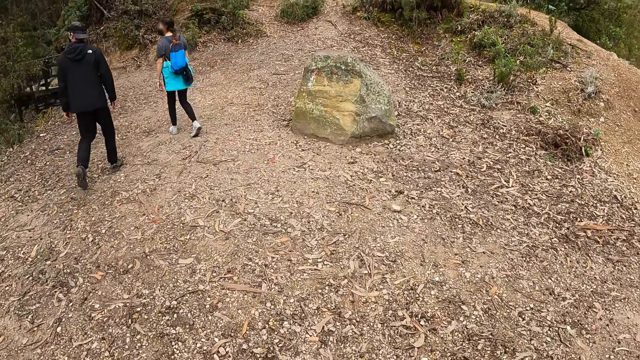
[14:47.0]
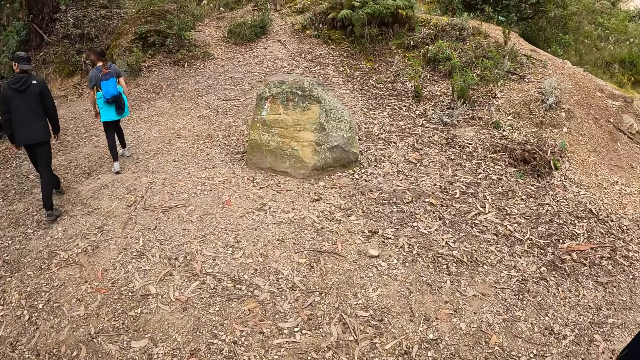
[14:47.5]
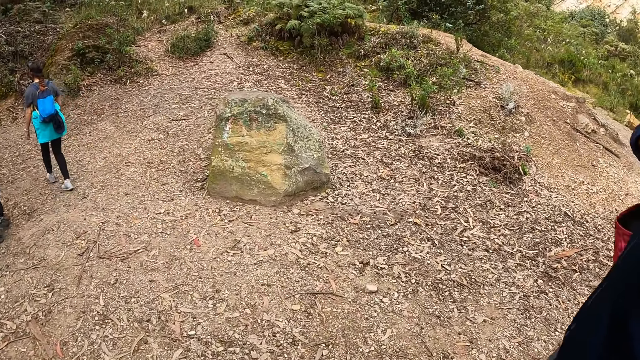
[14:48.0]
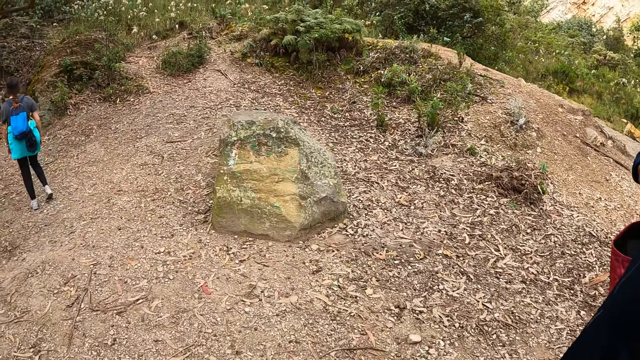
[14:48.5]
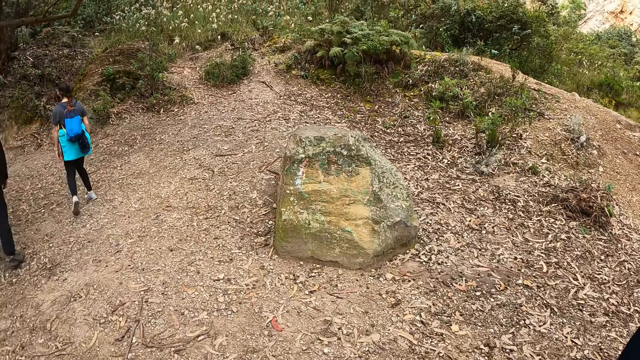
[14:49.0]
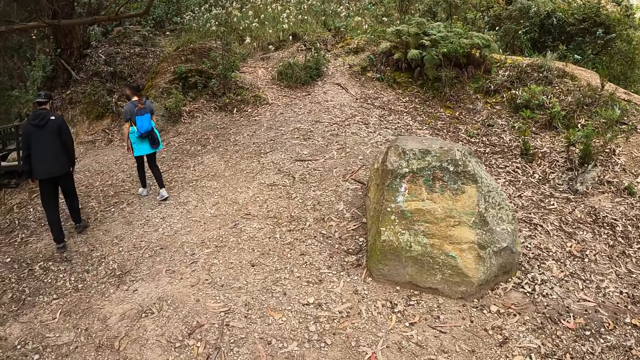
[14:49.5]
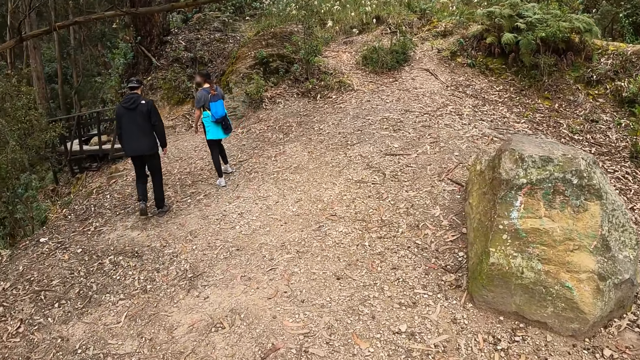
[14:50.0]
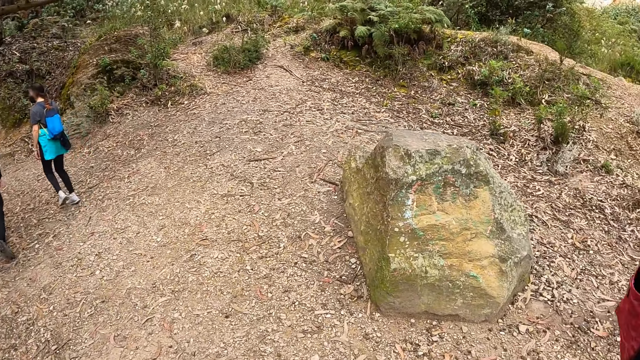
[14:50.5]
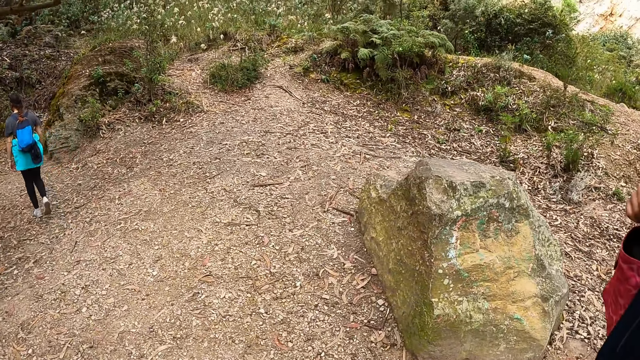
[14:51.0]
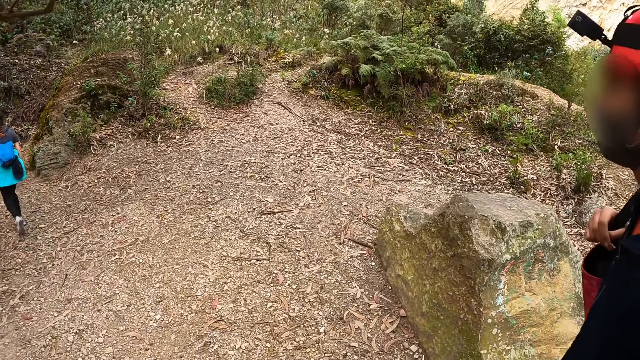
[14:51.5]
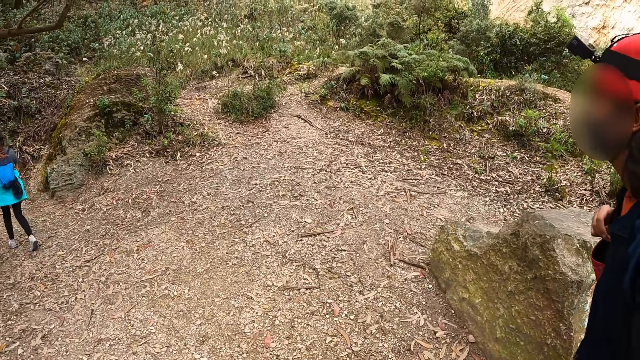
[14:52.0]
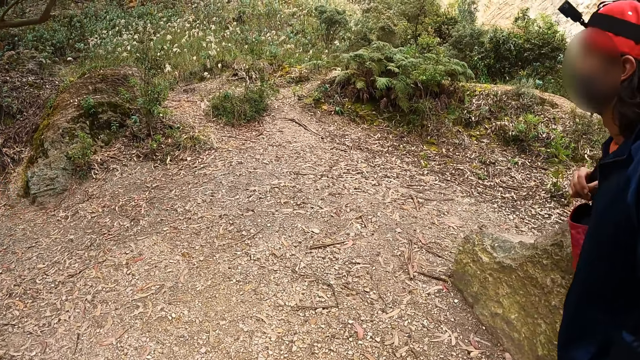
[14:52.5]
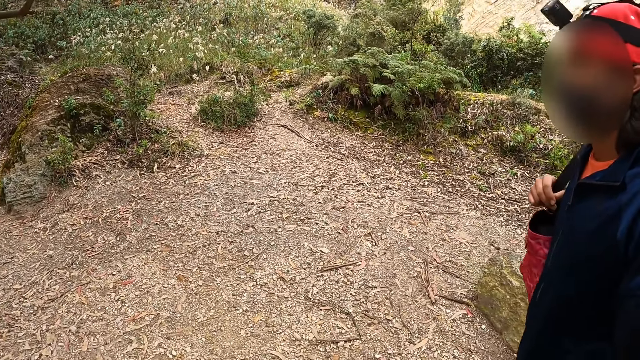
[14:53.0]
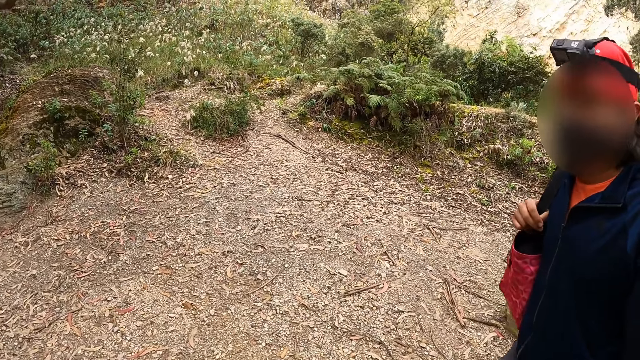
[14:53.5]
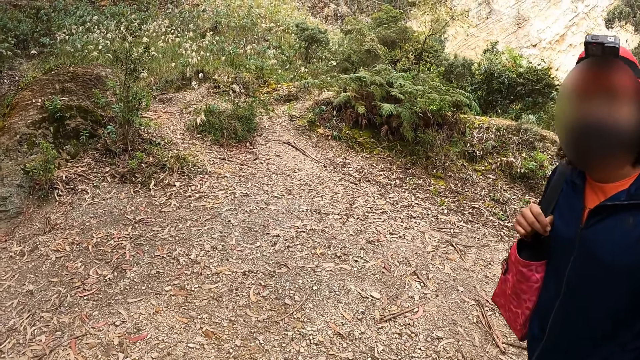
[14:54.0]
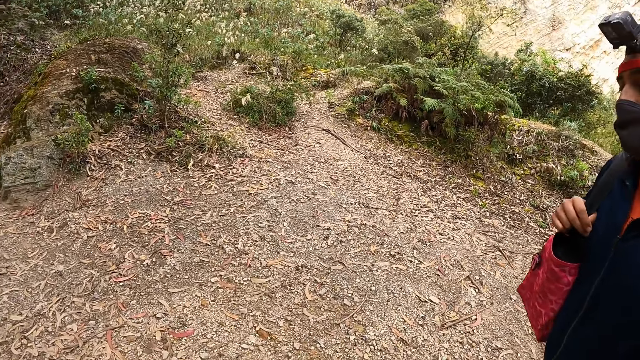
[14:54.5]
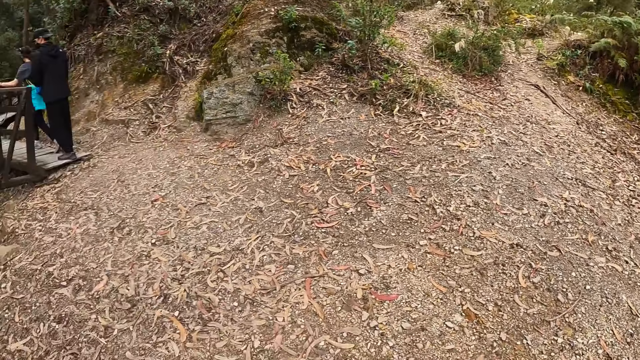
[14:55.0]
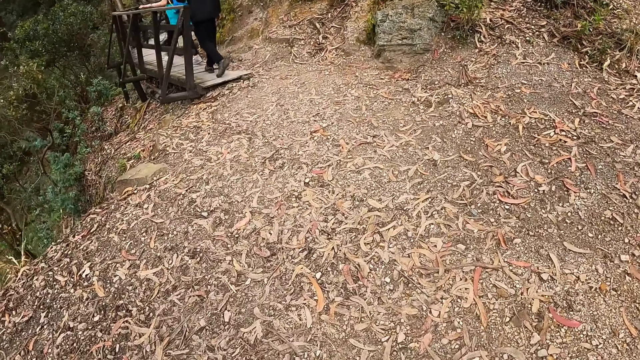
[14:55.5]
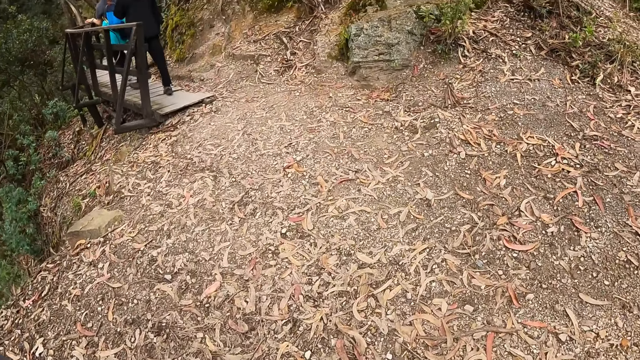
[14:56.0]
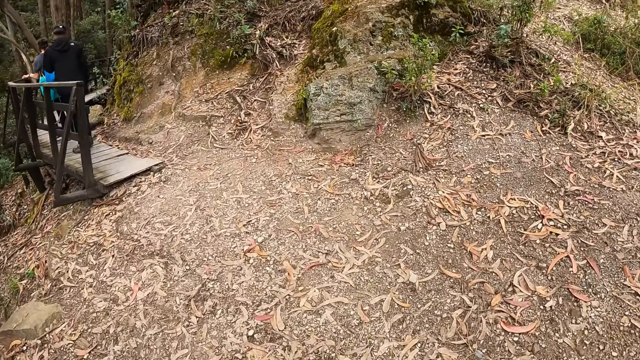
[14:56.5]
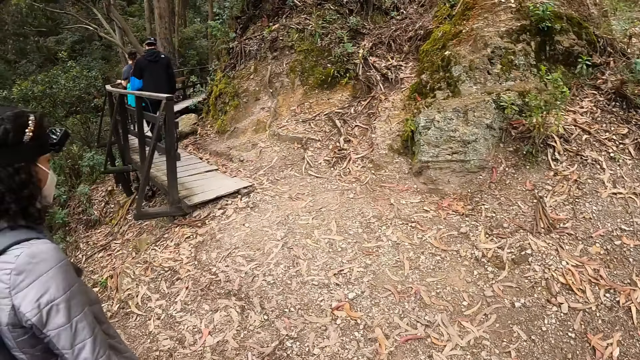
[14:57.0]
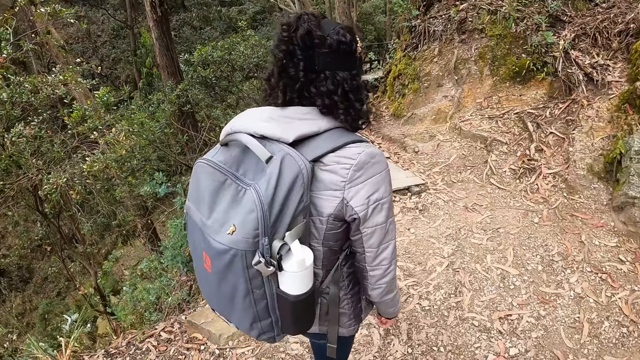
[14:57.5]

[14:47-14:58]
The camera wearer walks and looks around. They walk and look at the man.

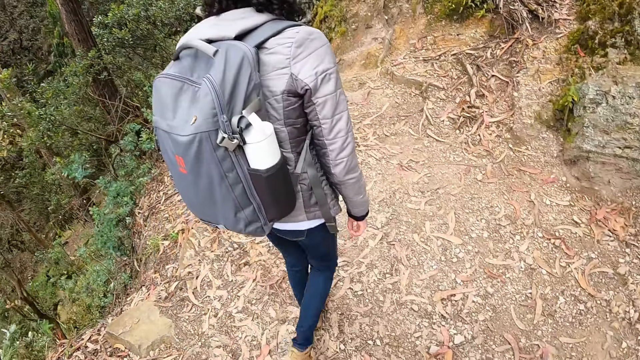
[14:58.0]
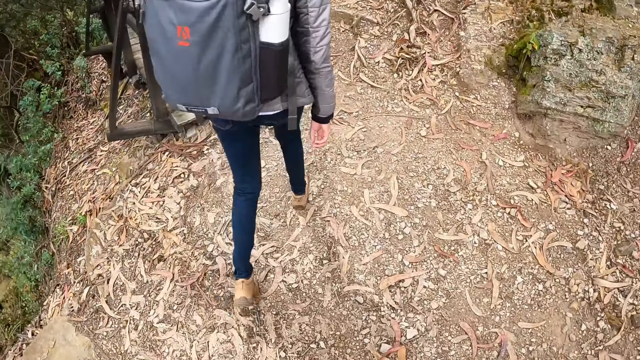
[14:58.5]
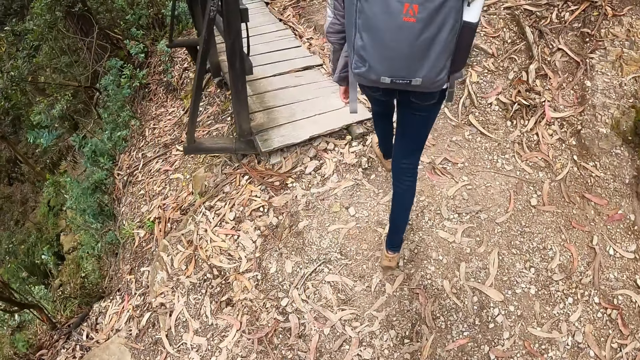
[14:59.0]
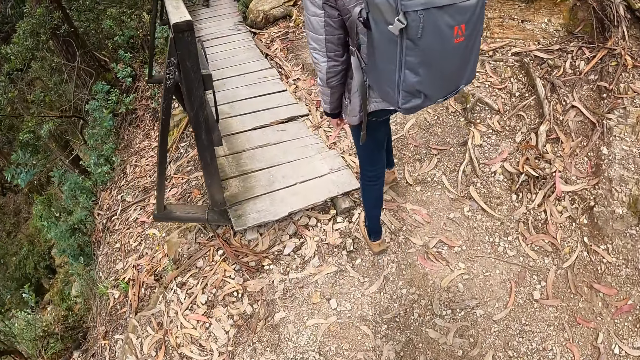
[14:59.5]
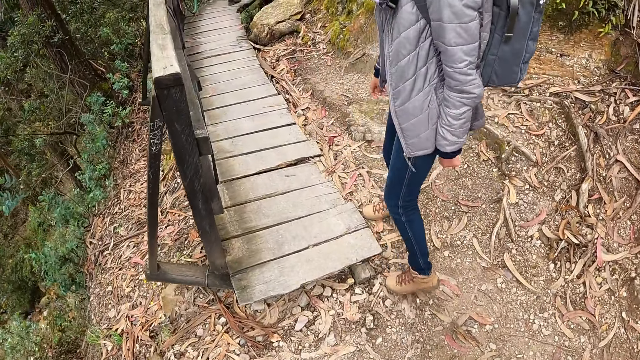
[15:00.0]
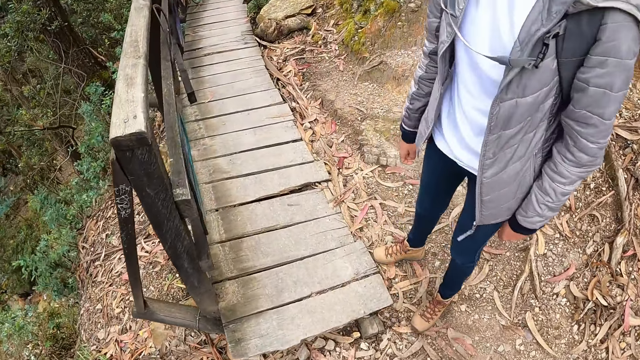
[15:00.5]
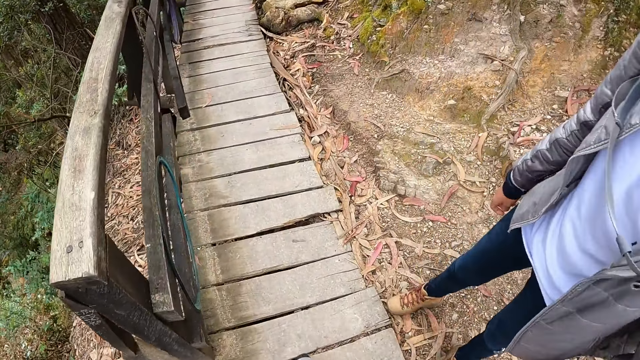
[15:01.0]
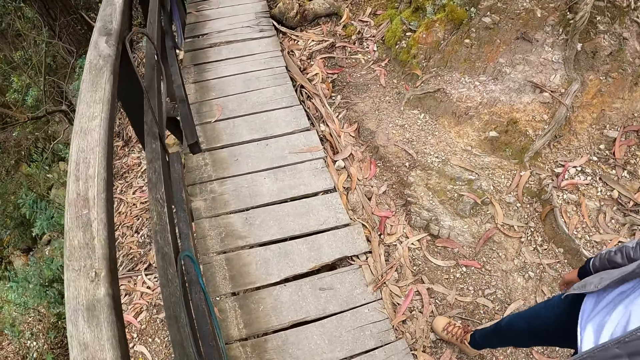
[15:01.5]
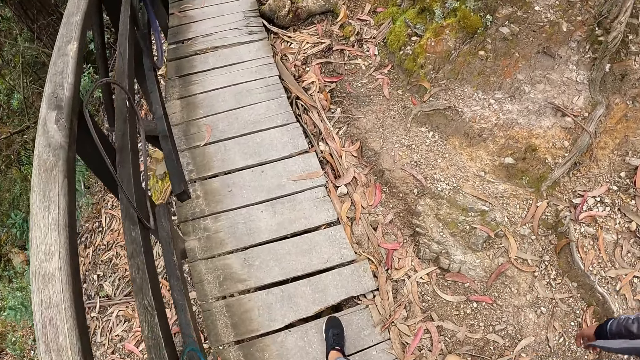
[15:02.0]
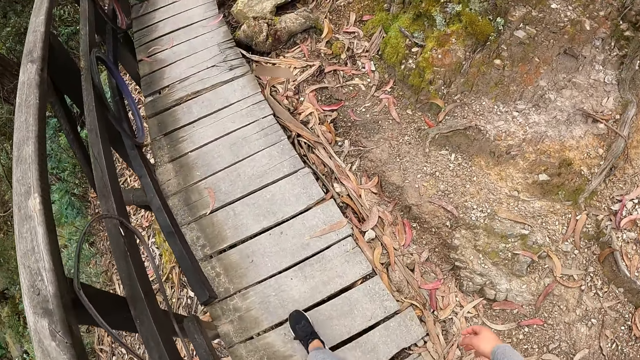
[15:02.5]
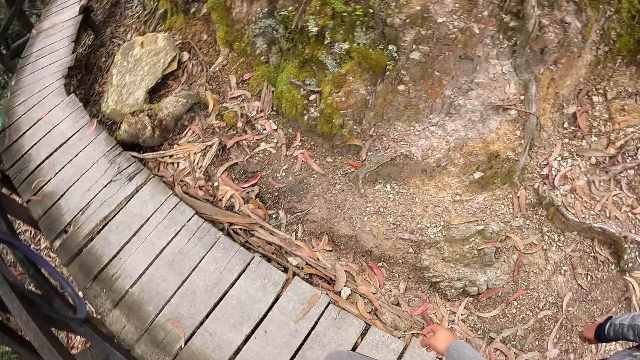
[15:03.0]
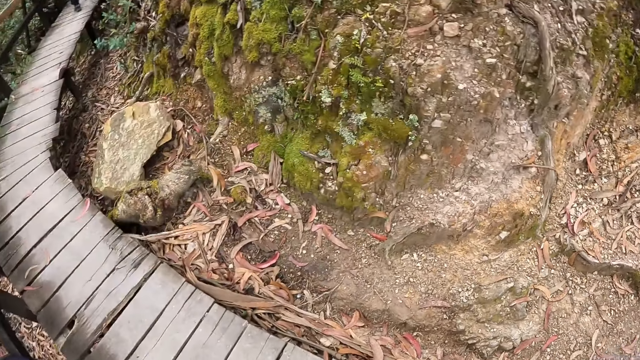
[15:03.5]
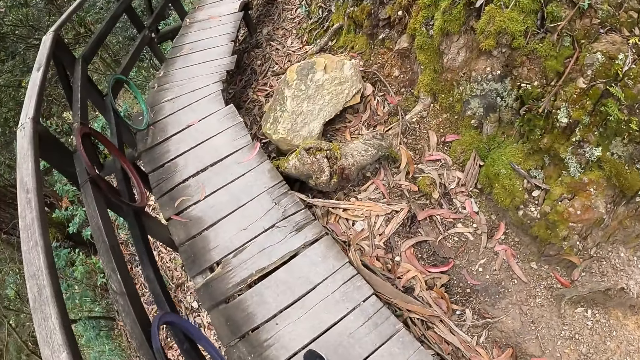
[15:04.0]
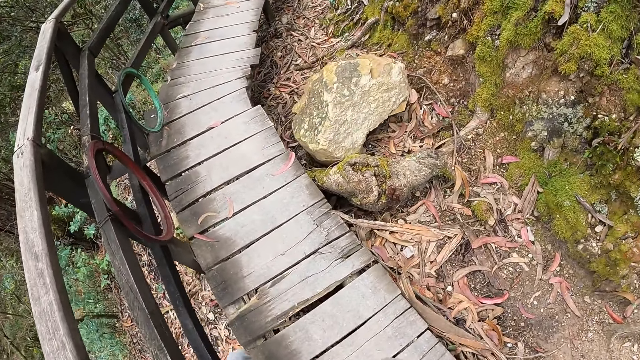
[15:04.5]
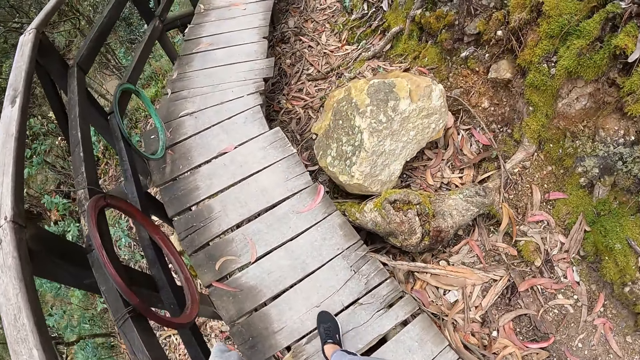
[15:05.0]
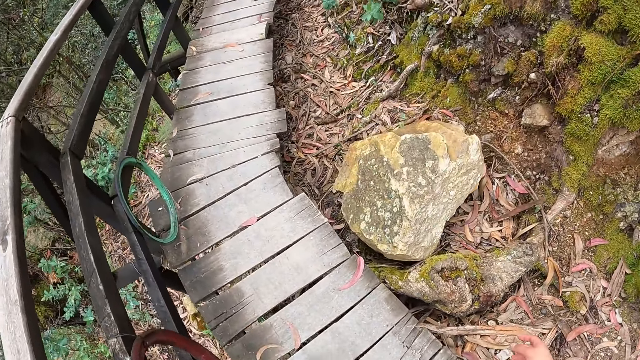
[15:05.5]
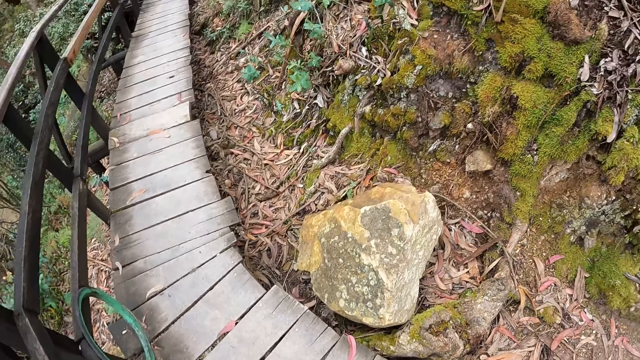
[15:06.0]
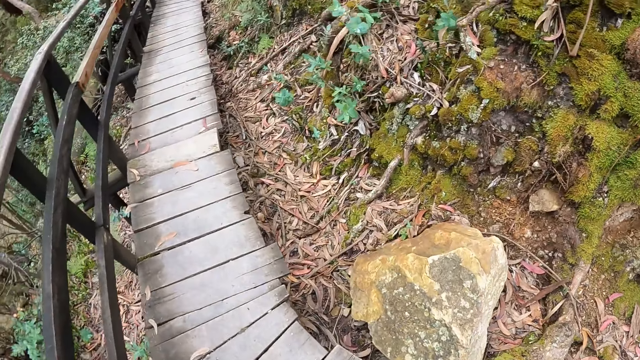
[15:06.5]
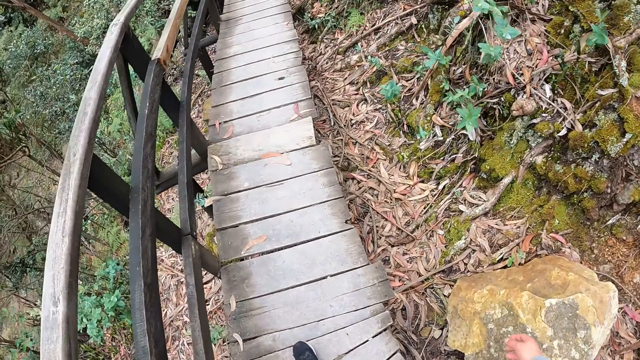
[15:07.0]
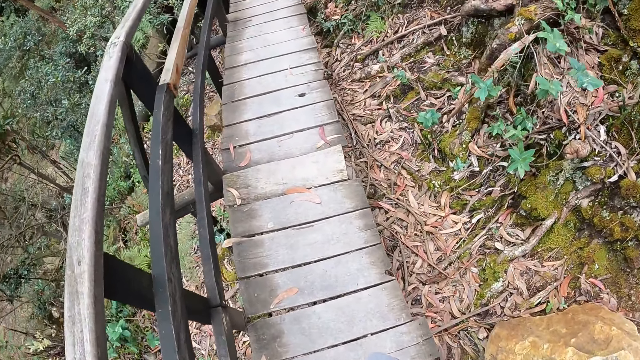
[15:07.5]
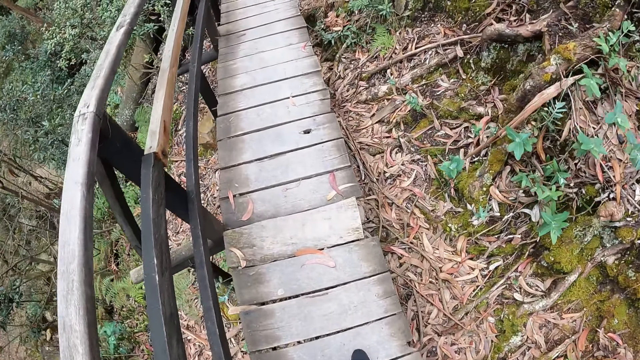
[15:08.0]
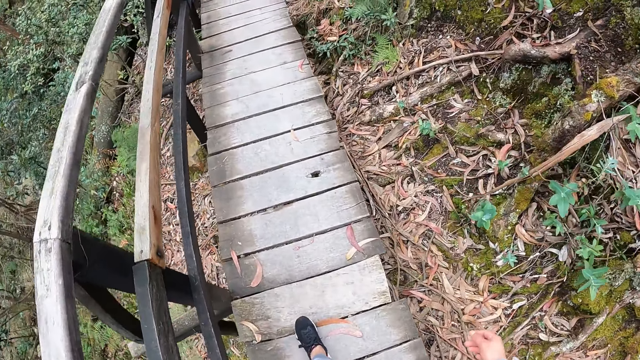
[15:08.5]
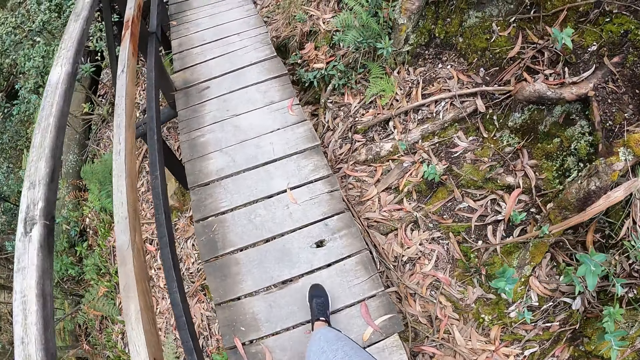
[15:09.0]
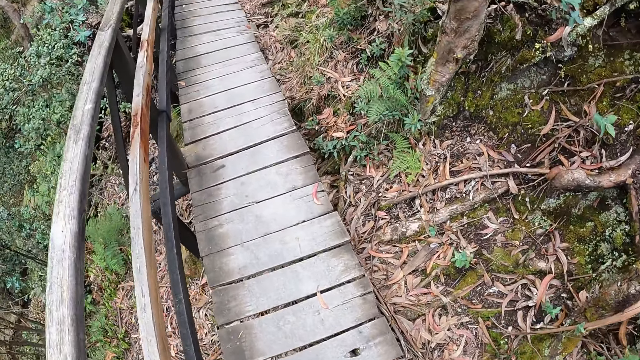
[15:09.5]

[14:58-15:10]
The camera wearer walks on a nature trail alongside the group of people. They look around.
